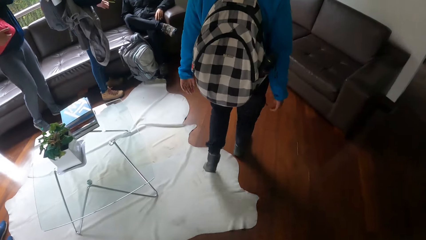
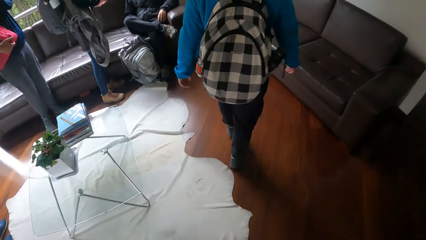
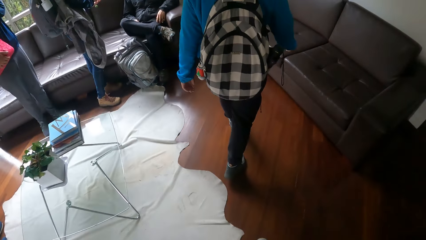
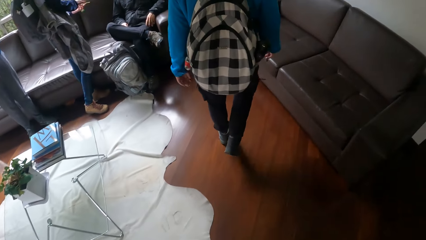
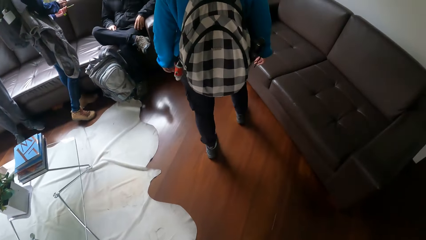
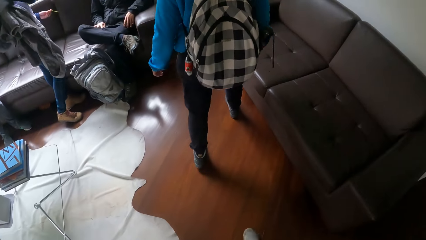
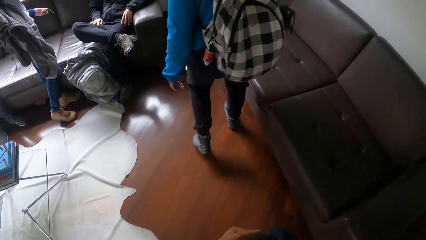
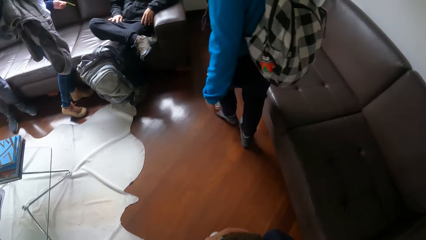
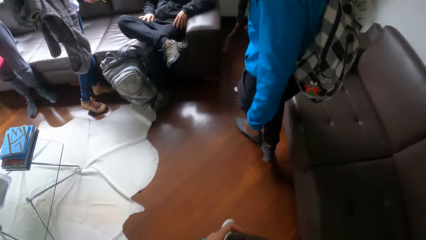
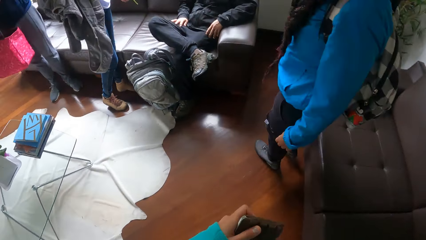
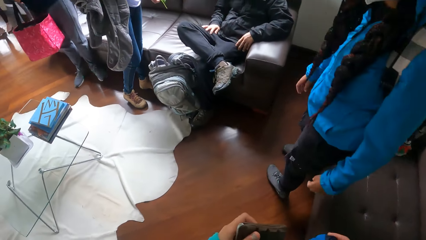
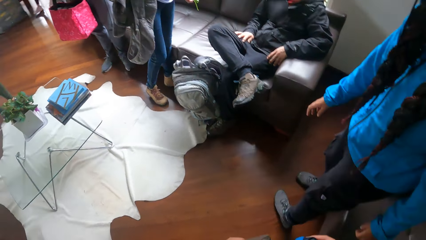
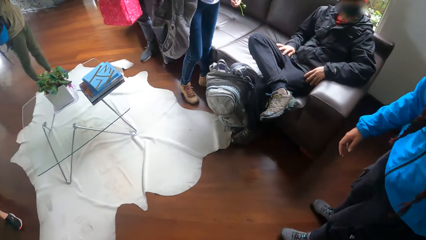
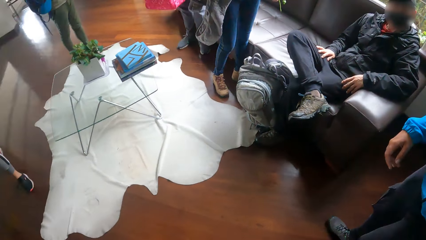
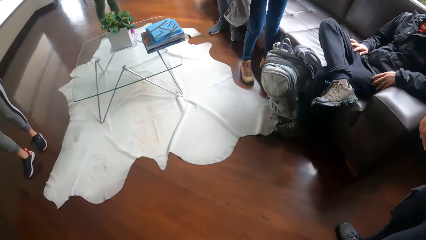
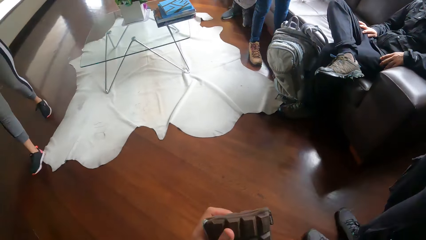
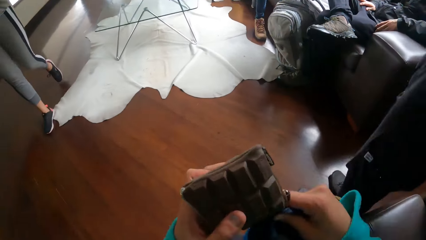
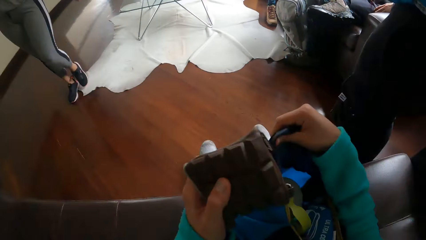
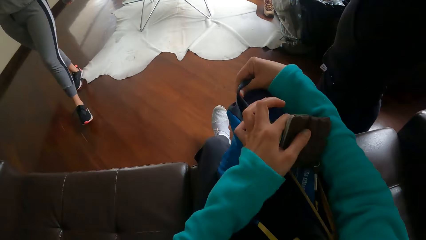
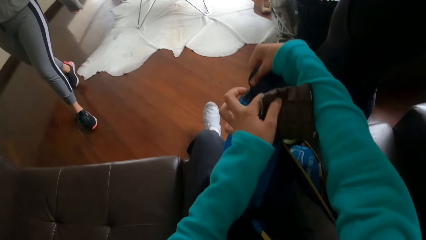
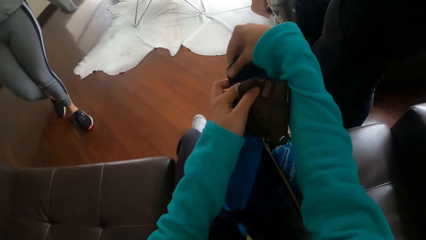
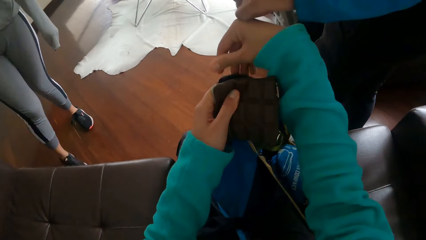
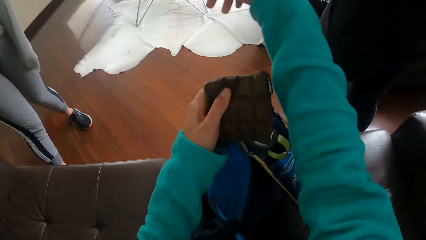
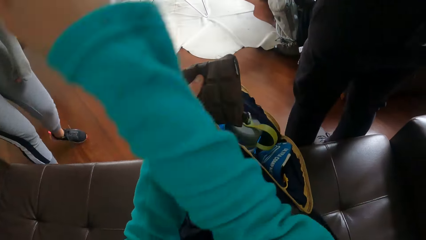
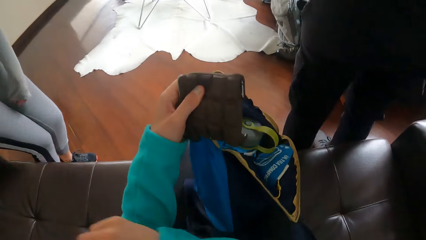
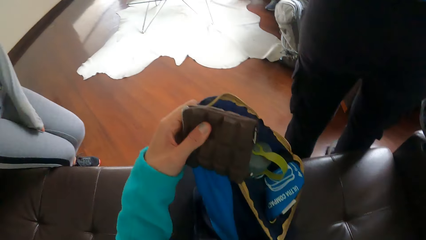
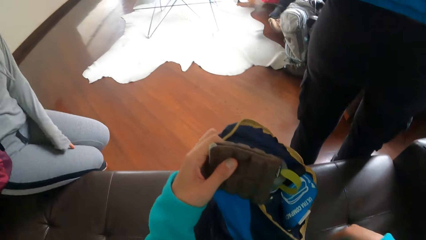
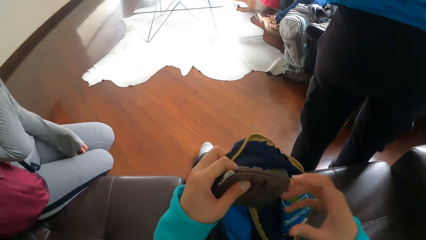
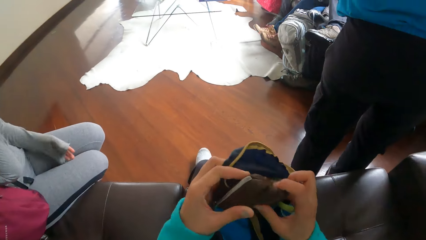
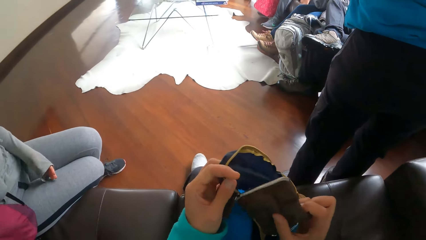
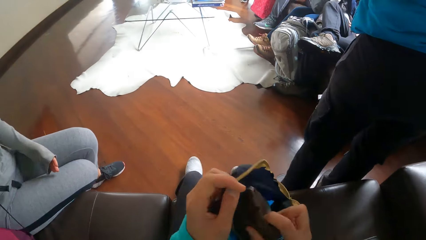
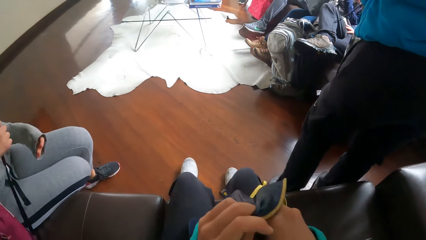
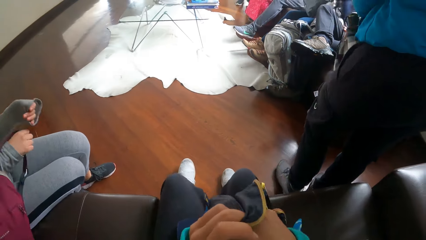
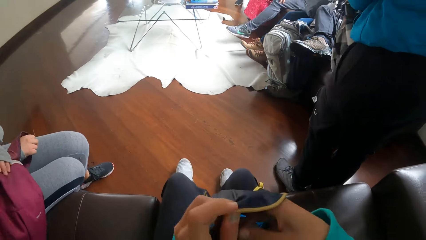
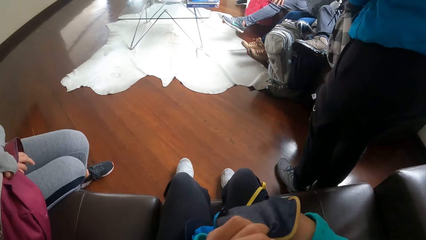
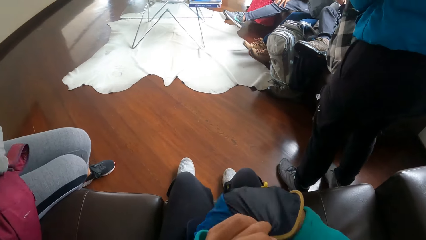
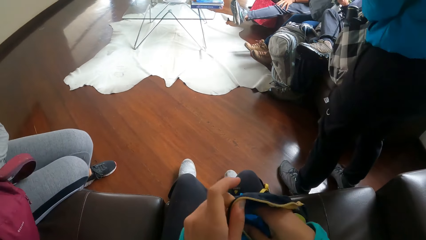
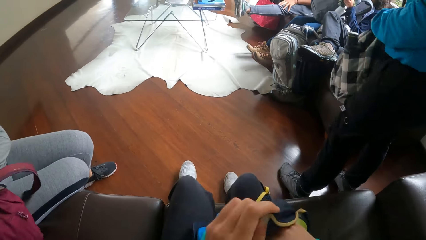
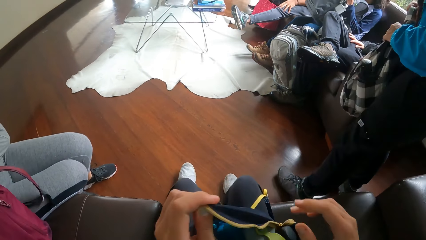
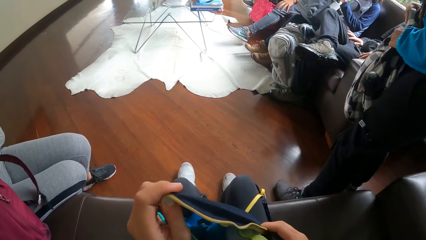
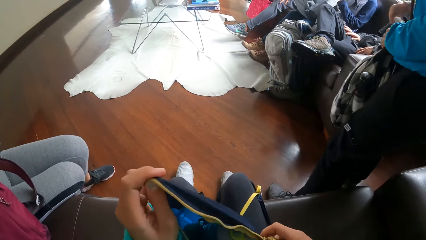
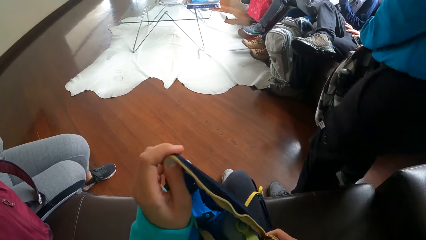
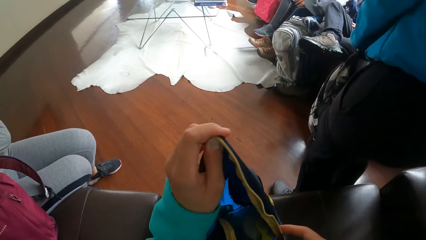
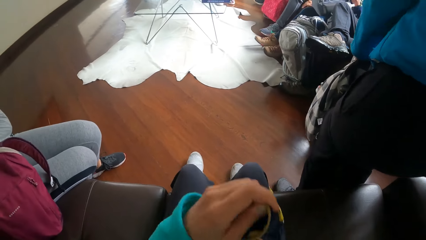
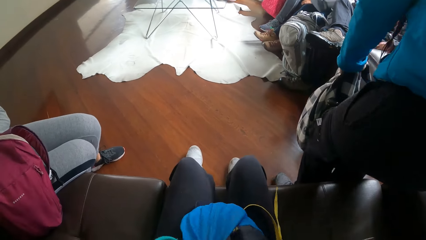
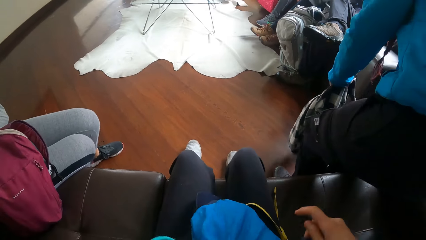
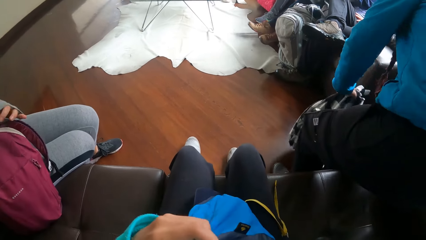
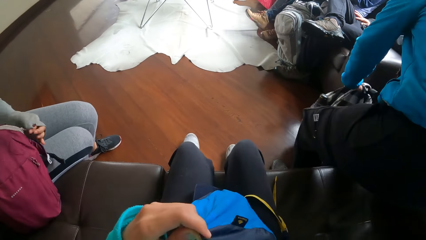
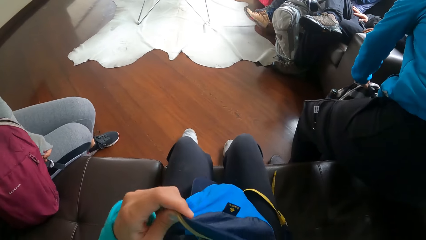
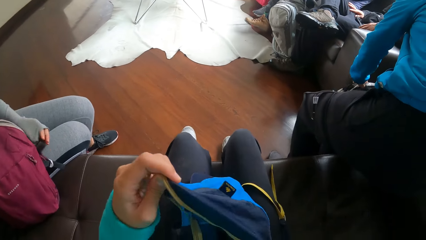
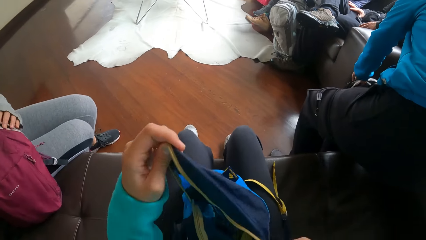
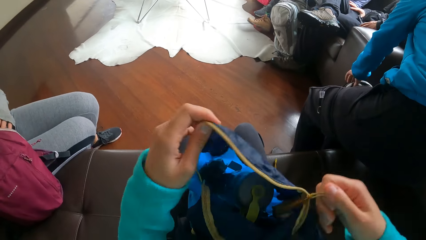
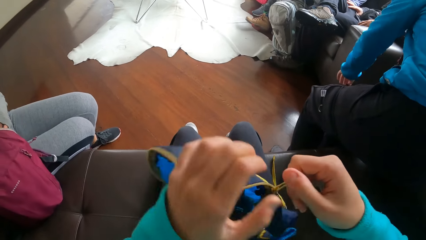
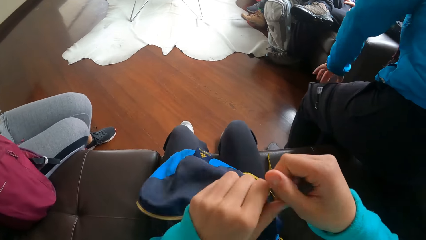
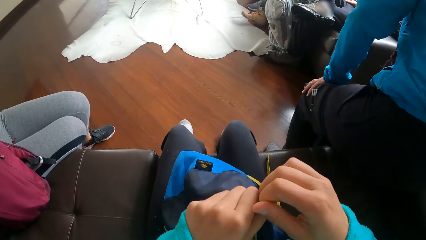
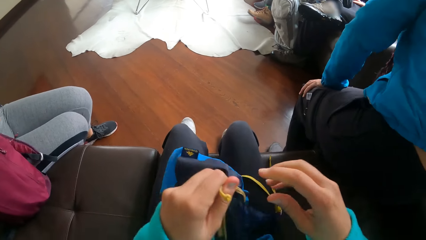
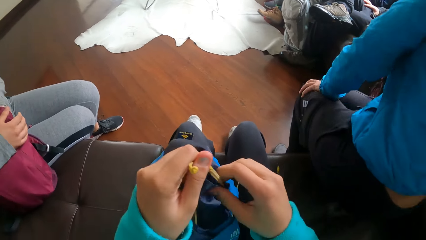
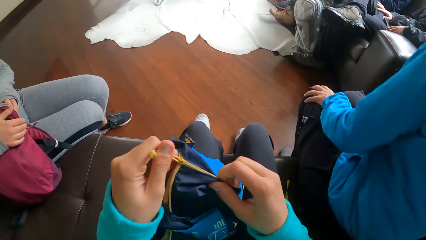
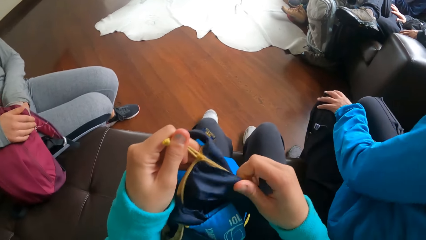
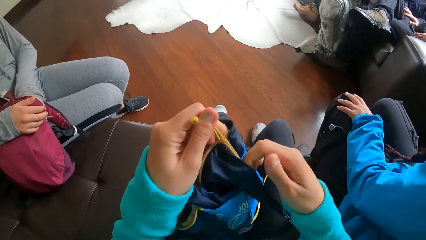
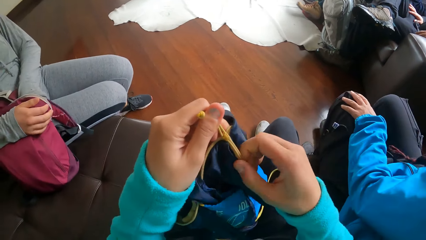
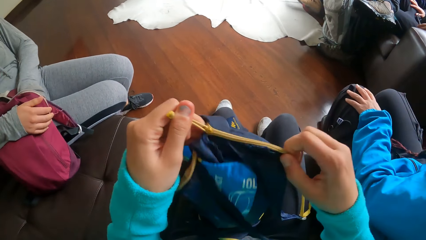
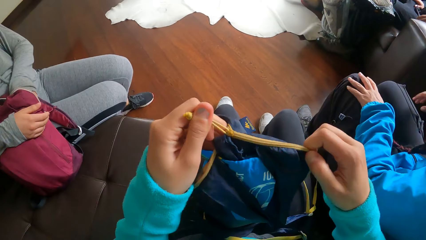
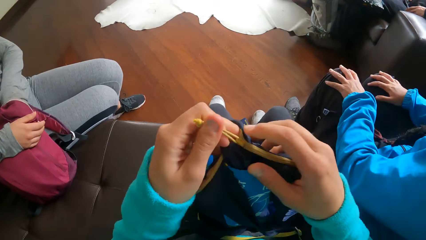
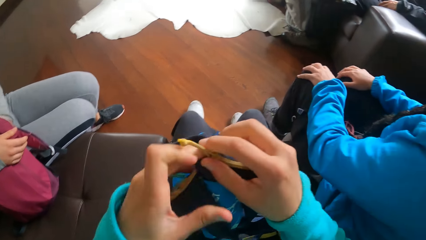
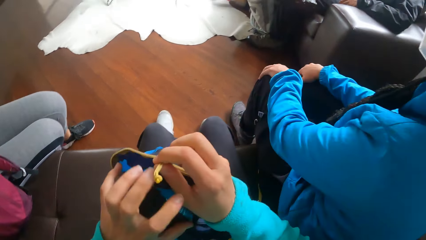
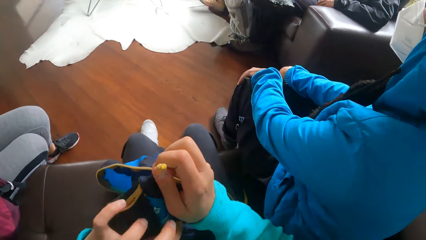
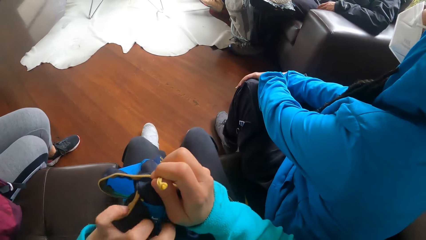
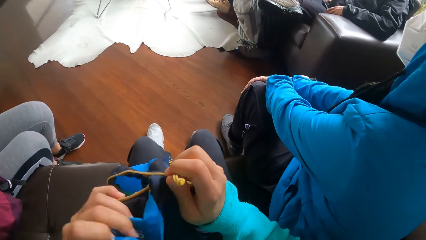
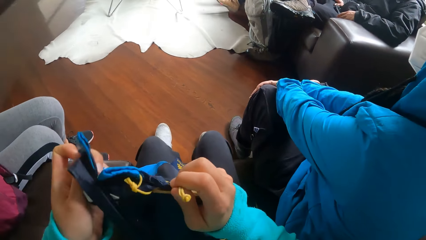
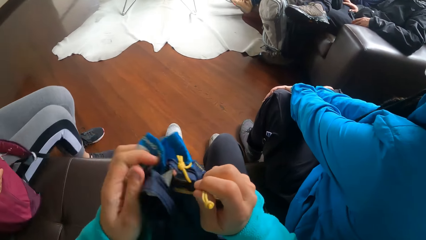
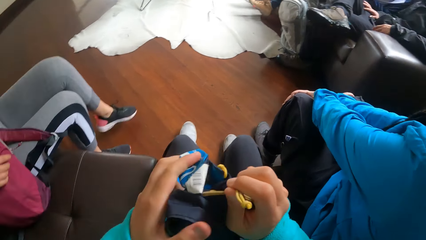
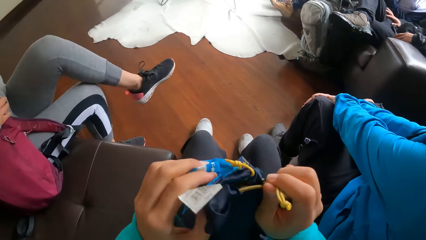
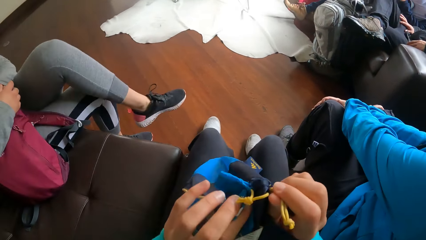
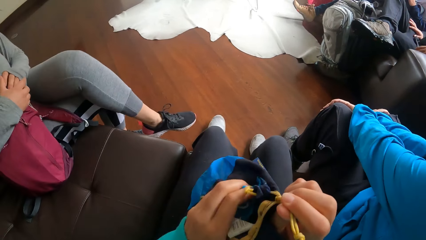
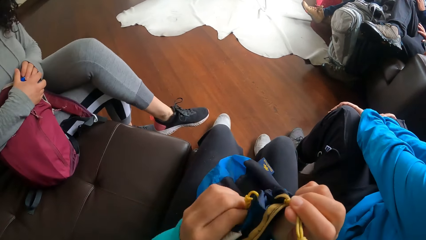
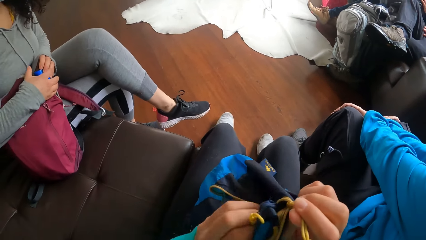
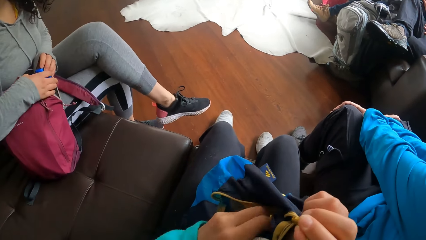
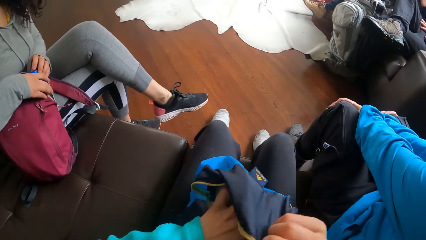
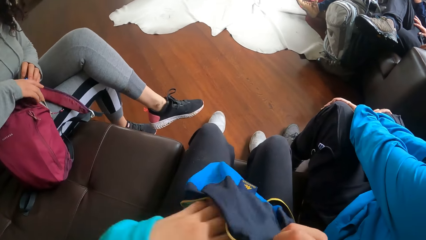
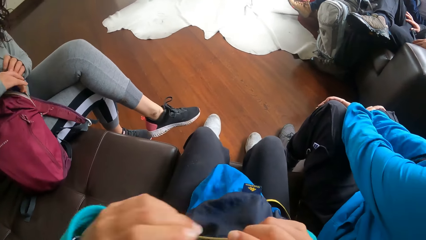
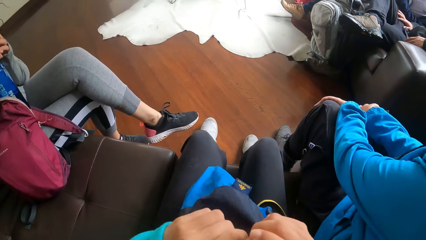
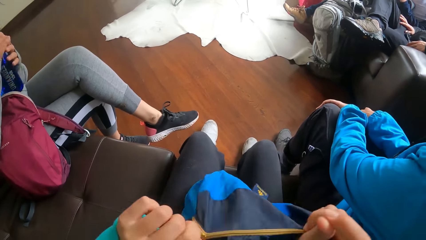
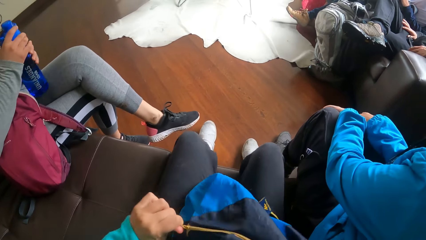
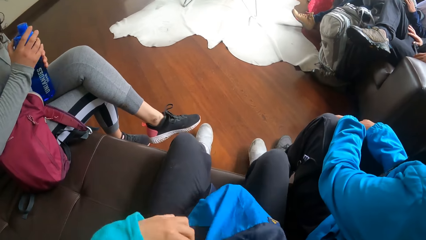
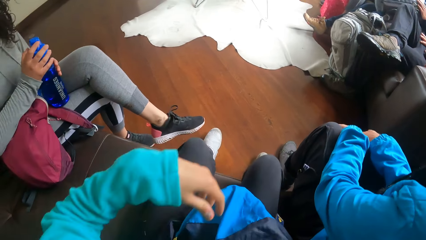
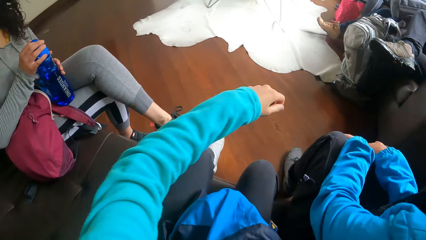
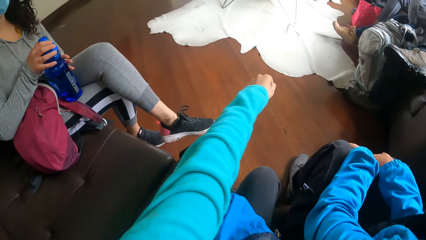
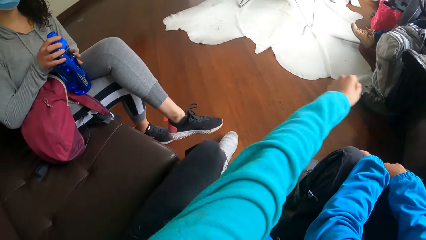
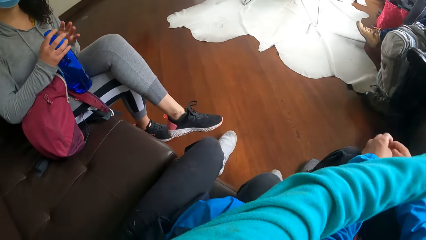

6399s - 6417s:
The camera wearer sits on a chair or sofa. She passes the waist bag from her right to her left hand. A woman sits on a chair. The camera wearer puts the purse in the waist bag with her right hand. Another woman sits on a chair. The first woman unzips a bag with her right hand. The camera wearer zips the waist bag with her left hand. The other woman places both hands on her thigh. The first woman takes out a bottle of water from the bag with her left hand.
